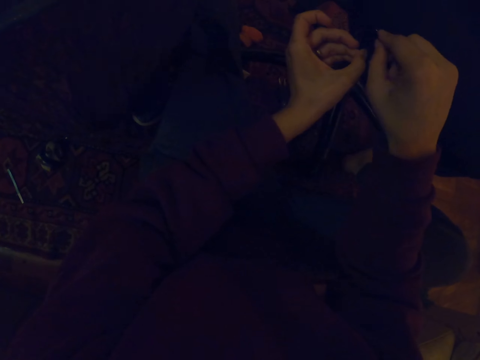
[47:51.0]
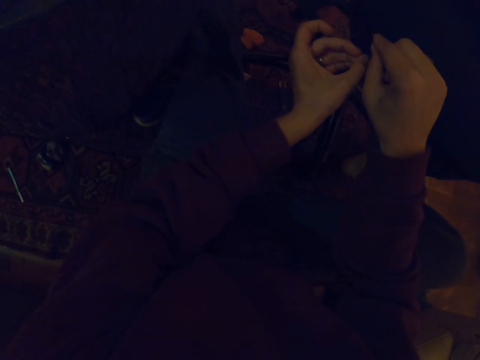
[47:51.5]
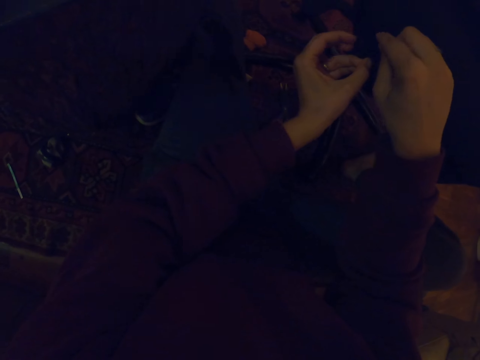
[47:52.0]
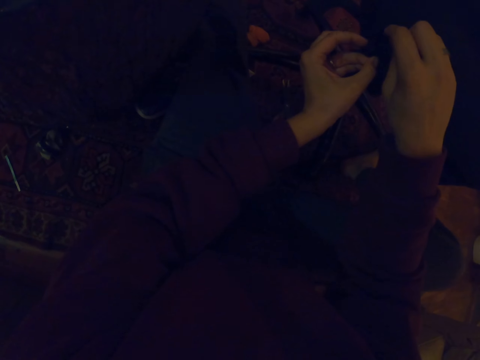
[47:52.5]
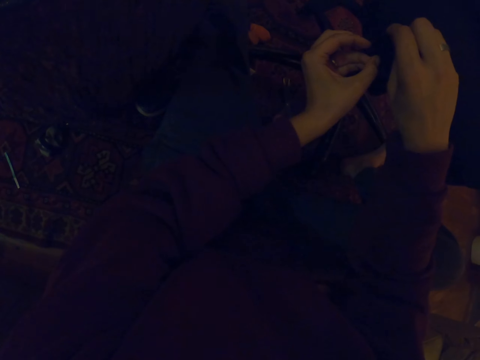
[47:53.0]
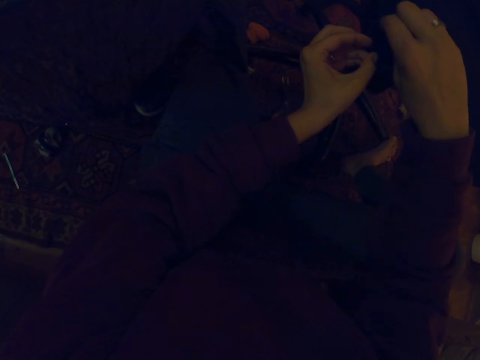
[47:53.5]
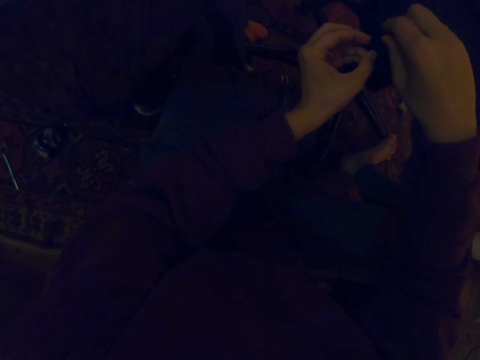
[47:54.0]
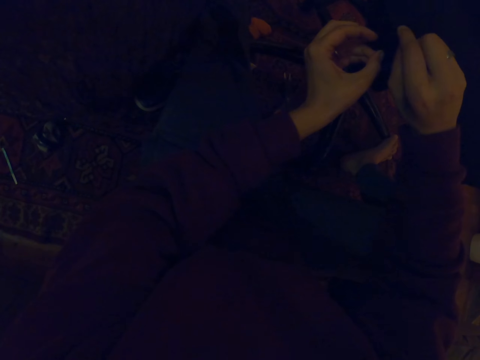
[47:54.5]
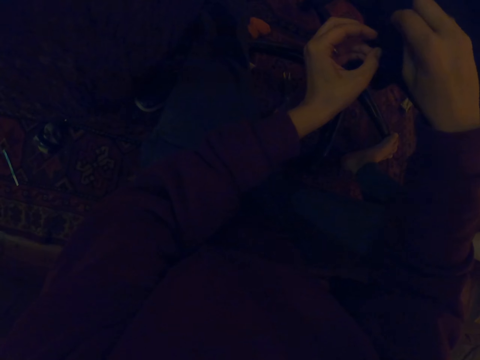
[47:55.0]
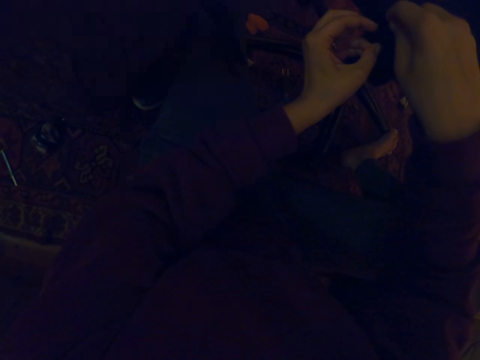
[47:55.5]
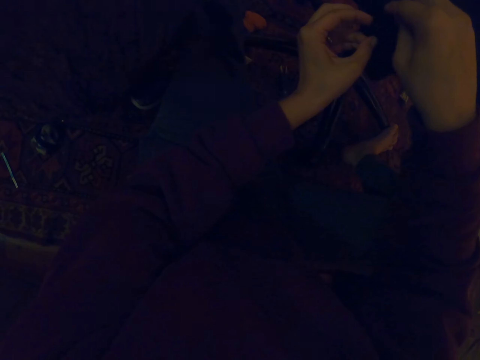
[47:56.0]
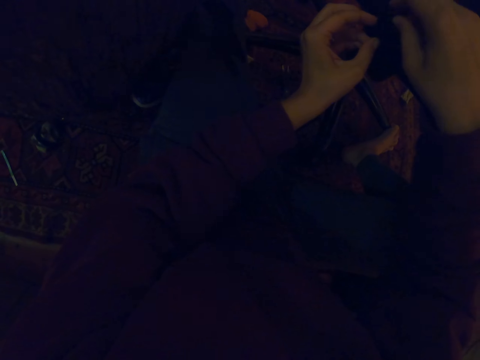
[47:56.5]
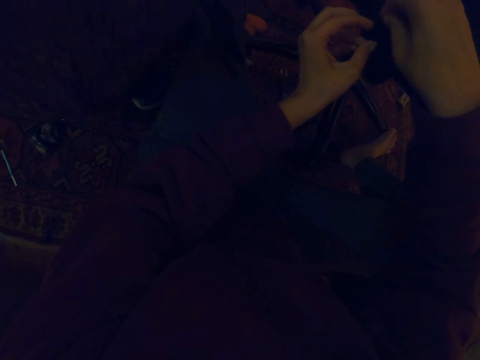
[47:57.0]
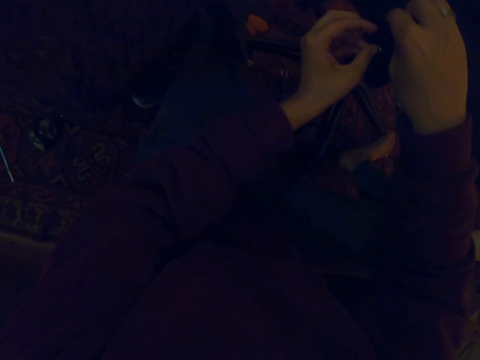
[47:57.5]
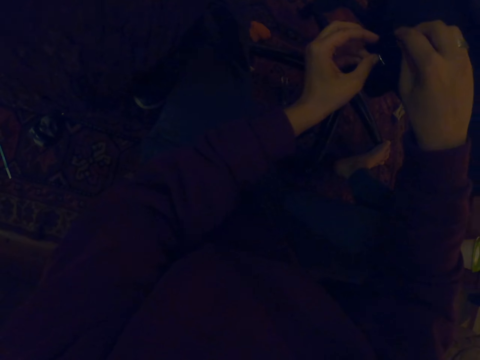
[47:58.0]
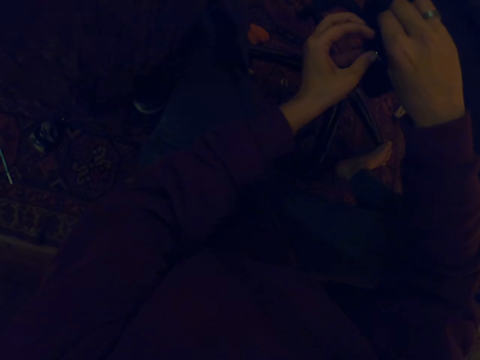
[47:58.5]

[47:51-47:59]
The camera wearer sews the bag with the needle.

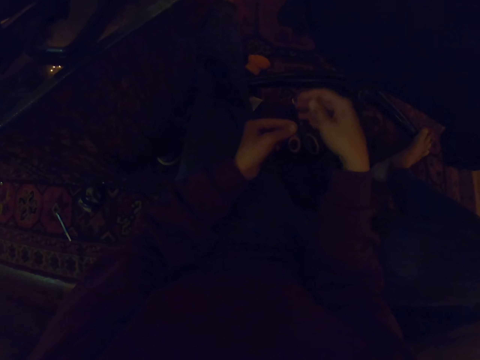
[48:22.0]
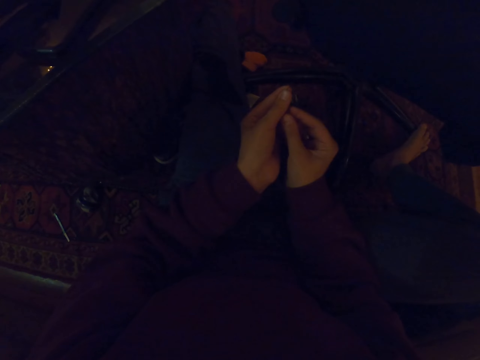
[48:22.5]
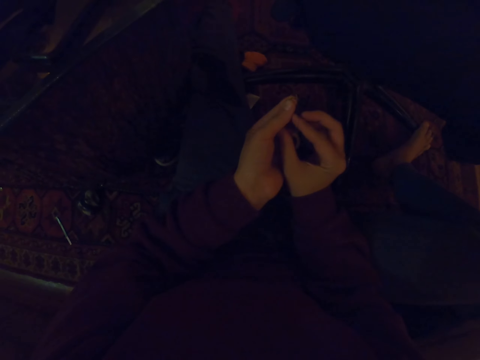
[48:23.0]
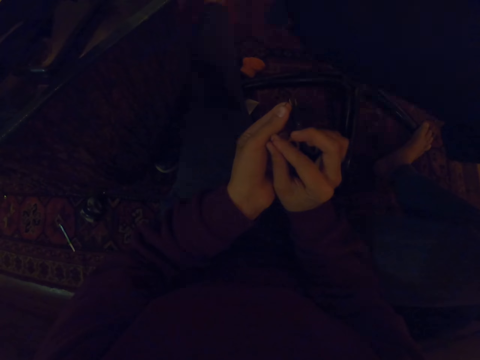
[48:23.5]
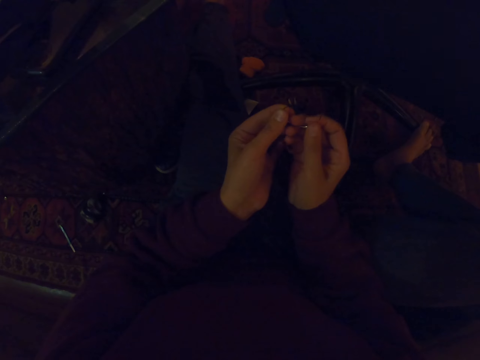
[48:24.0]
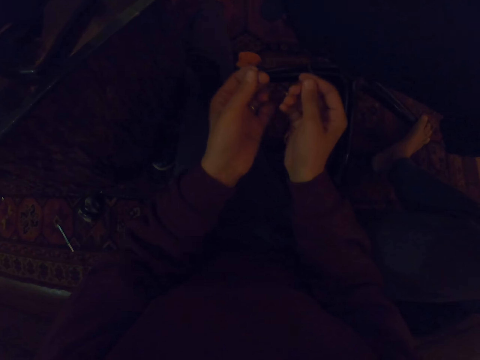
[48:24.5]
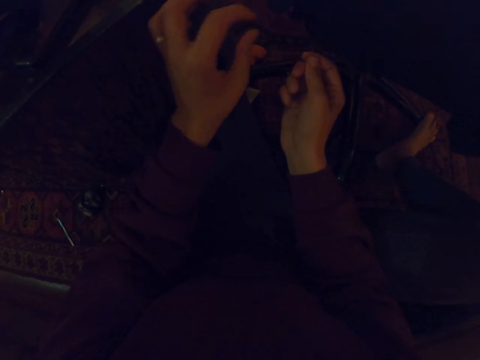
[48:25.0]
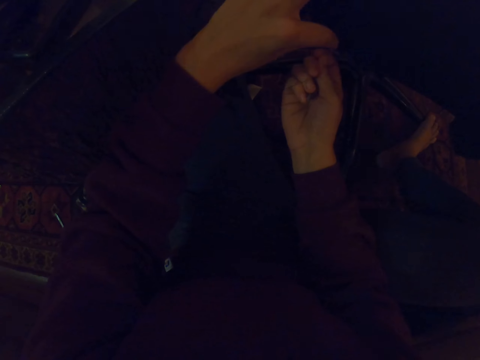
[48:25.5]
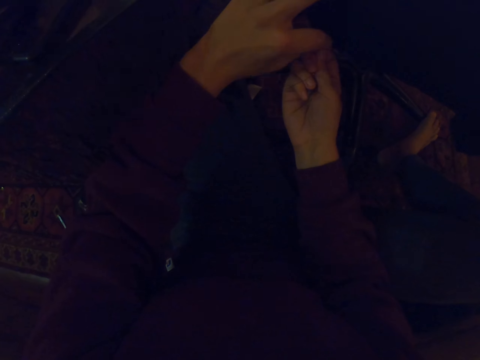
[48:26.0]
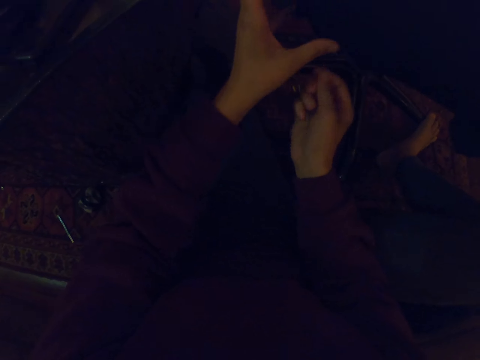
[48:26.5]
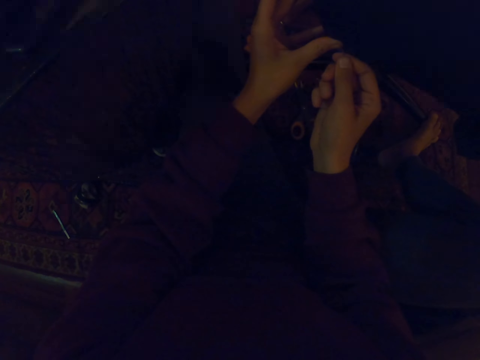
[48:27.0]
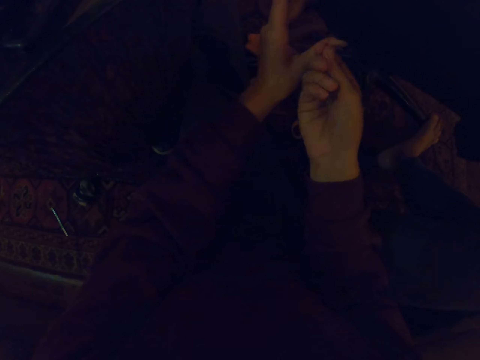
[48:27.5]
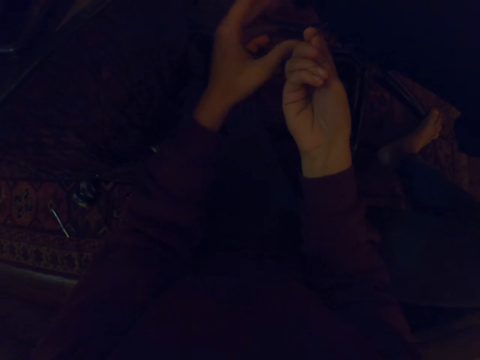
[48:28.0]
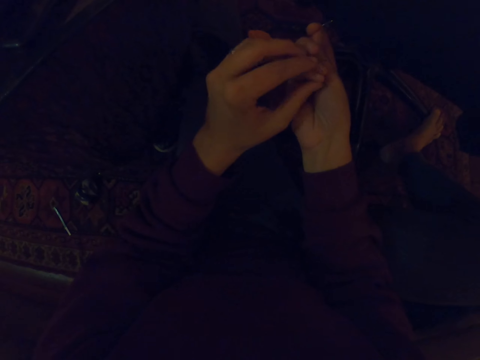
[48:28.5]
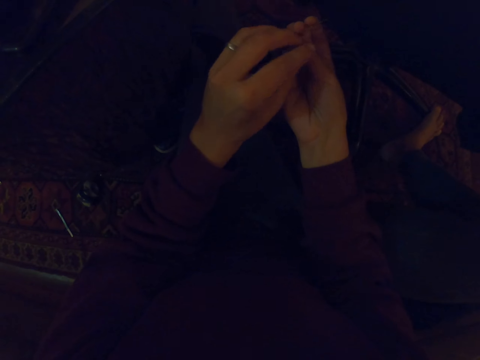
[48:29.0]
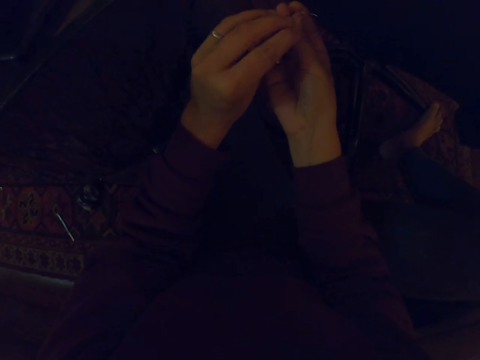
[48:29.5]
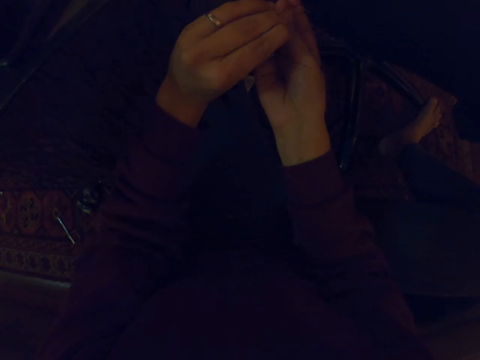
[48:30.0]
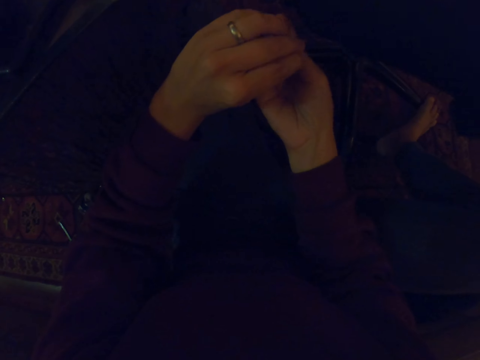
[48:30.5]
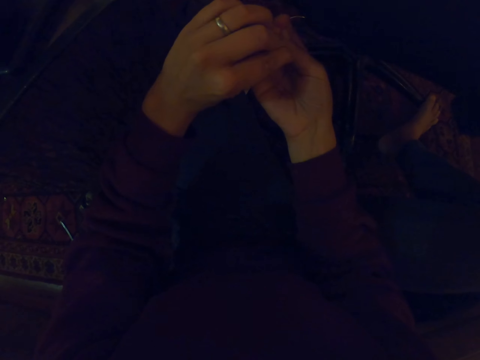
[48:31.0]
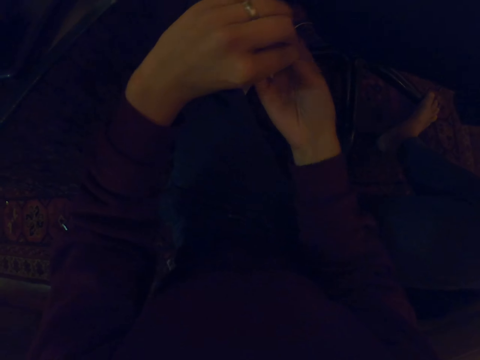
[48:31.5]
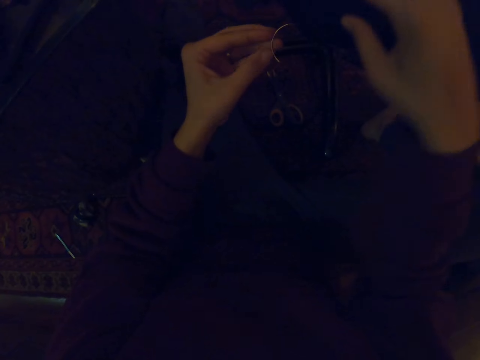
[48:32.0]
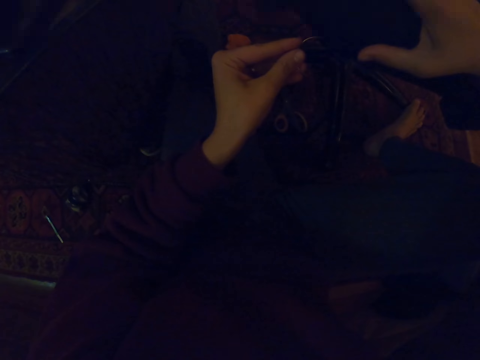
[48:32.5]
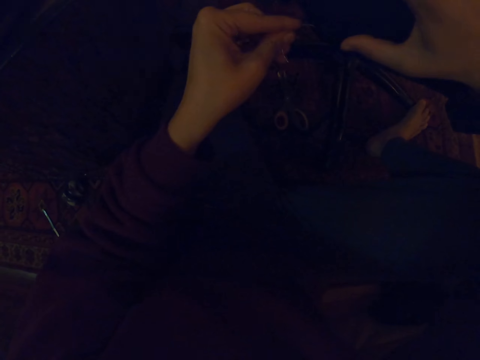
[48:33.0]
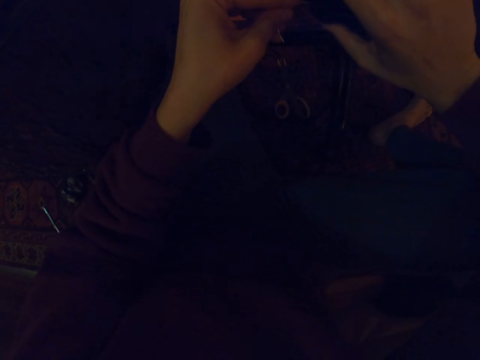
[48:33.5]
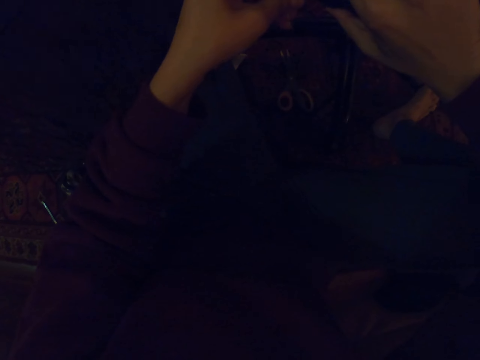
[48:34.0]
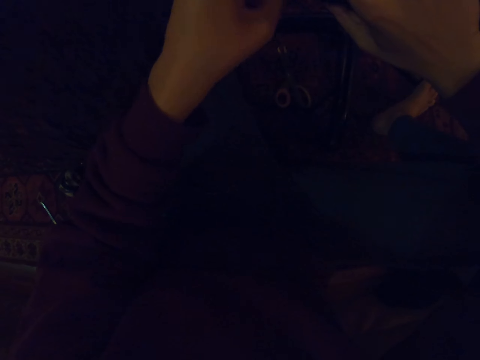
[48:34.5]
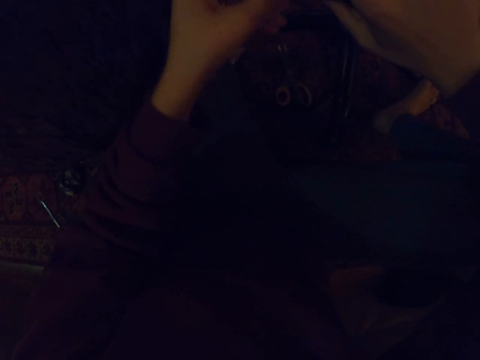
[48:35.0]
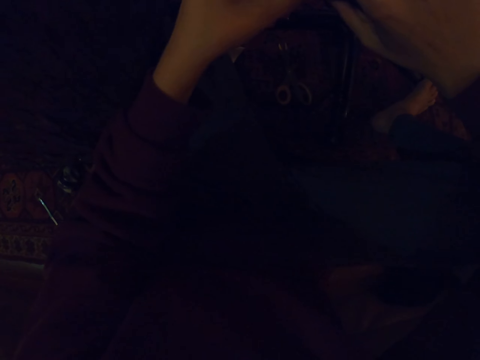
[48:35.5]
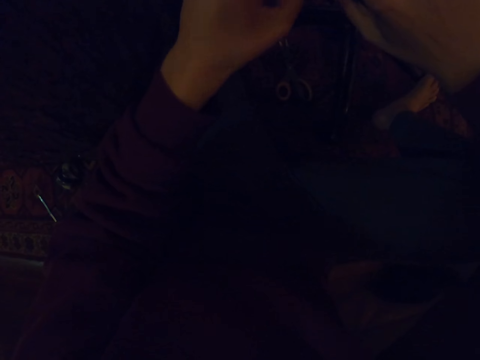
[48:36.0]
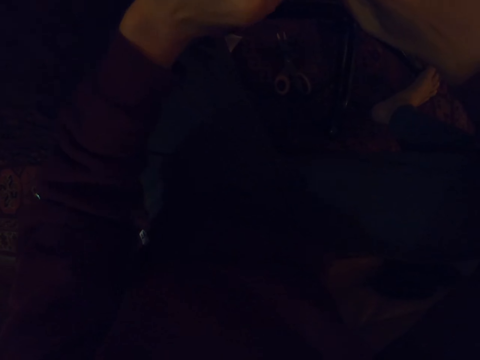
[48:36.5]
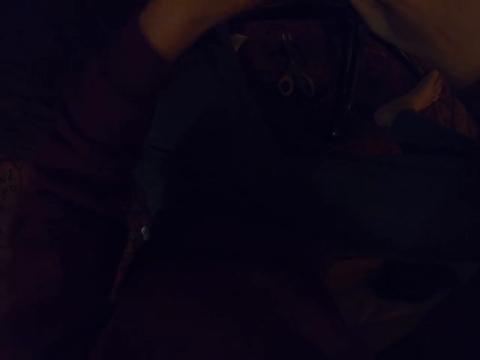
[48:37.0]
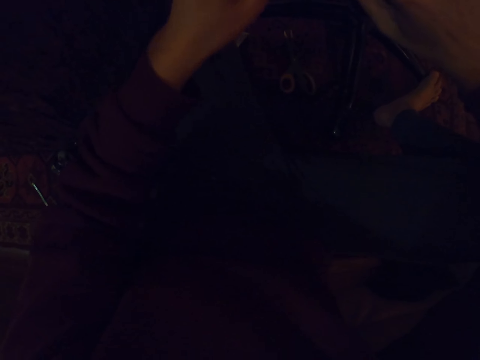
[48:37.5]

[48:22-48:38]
The camera wearer touches the thread. They touch the needle. They sew the bag with the needle.

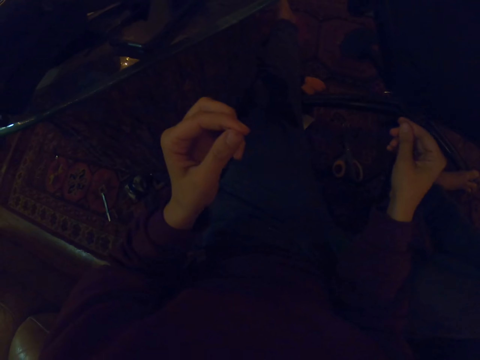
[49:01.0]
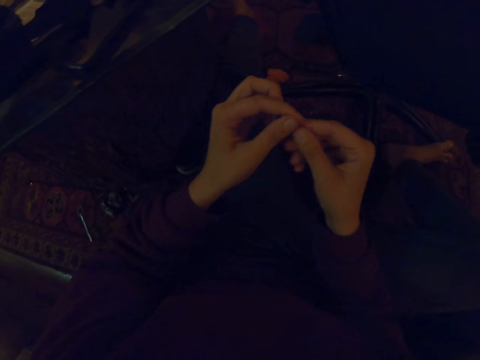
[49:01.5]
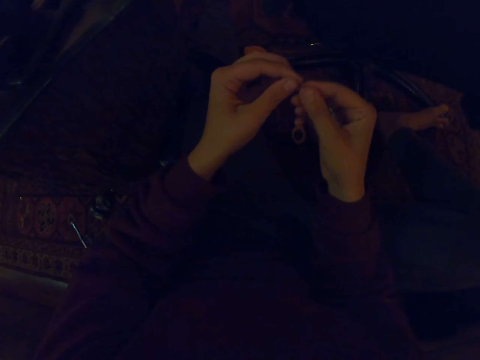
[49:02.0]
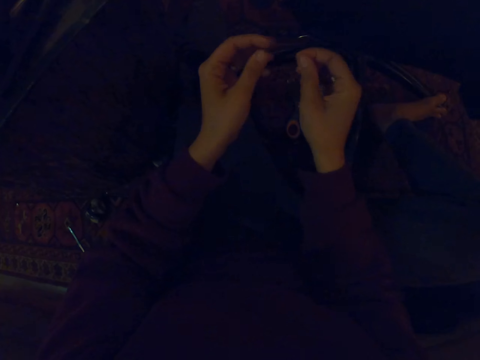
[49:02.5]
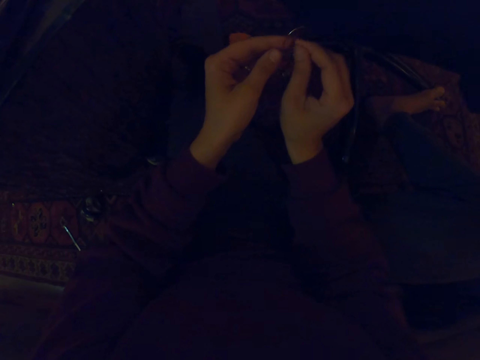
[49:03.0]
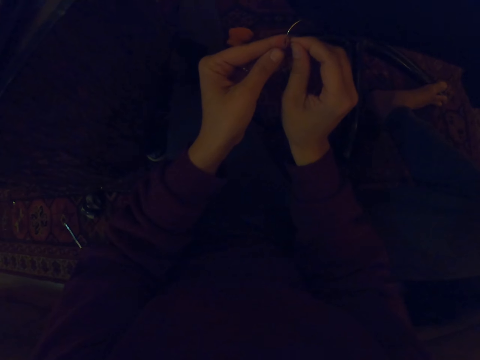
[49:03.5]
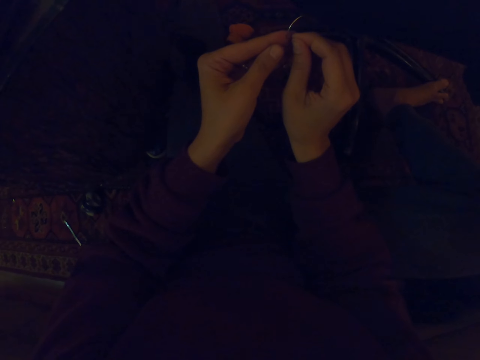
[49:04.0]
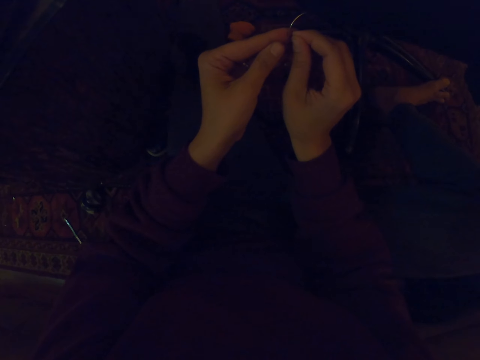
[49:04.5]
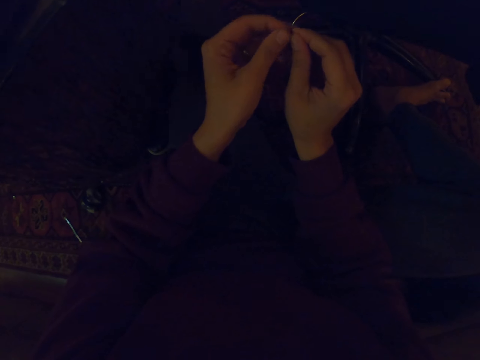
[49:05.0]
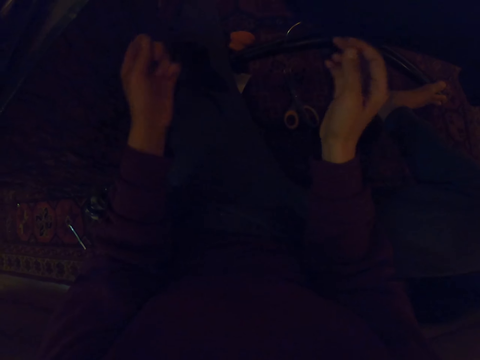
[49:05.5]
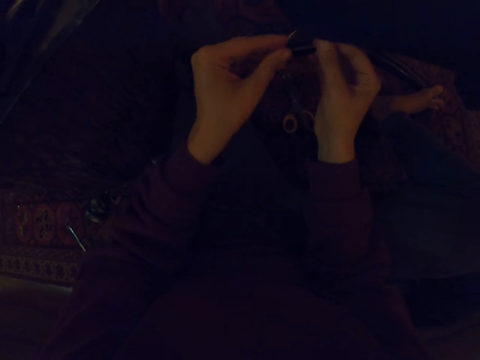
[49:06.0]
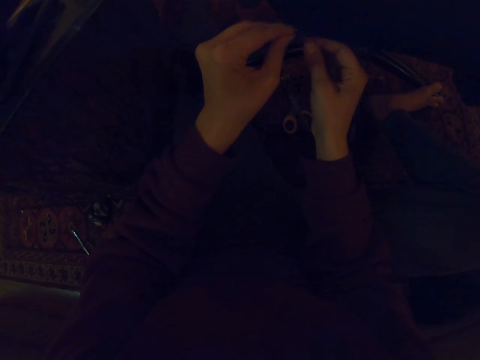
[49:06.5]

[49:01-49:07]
The camera wearer touches the bag. They fix the thread into the needle. They sew the chair with the needle.
